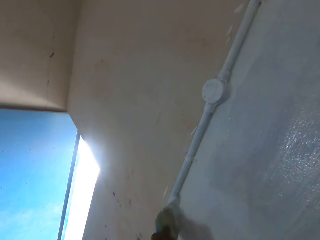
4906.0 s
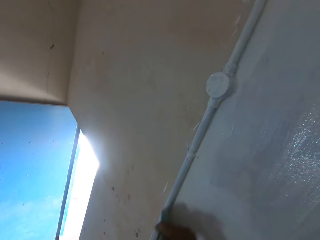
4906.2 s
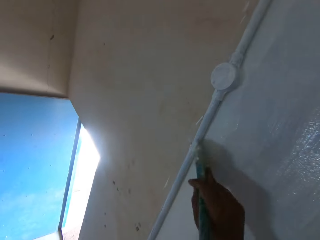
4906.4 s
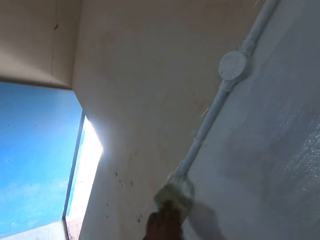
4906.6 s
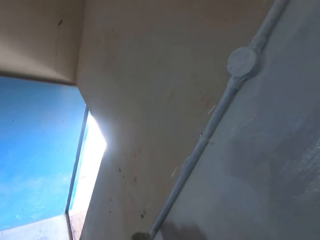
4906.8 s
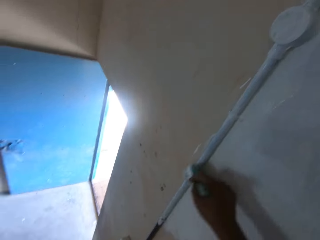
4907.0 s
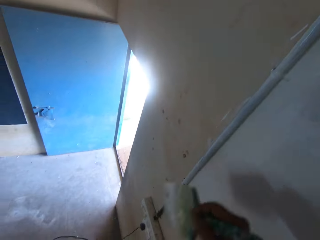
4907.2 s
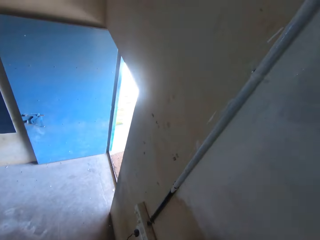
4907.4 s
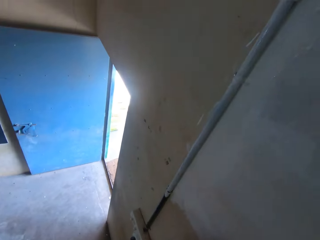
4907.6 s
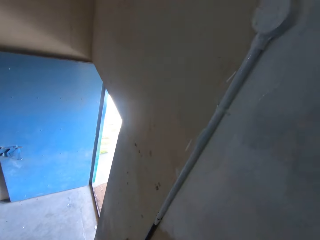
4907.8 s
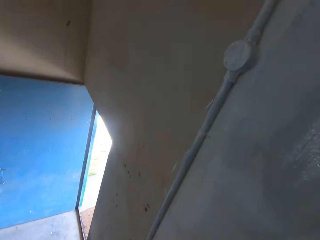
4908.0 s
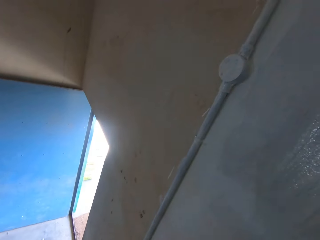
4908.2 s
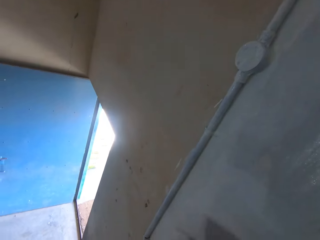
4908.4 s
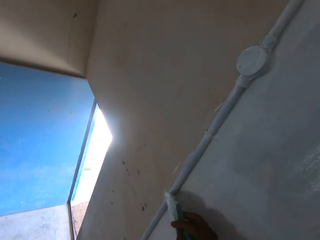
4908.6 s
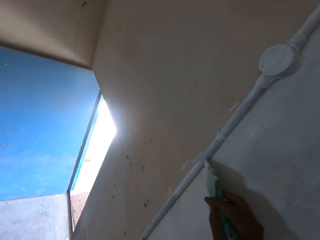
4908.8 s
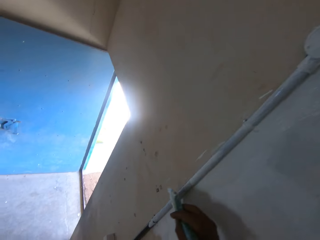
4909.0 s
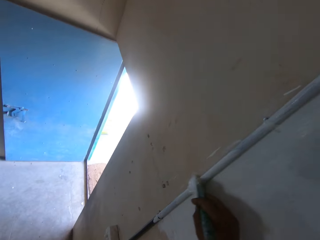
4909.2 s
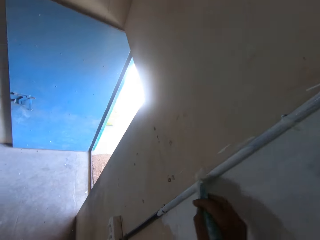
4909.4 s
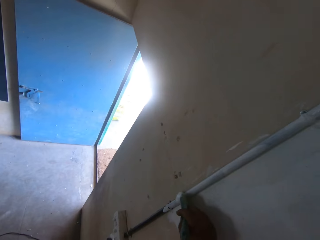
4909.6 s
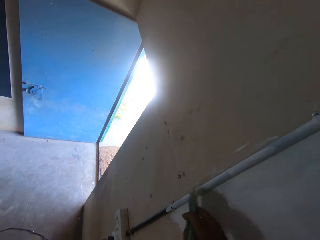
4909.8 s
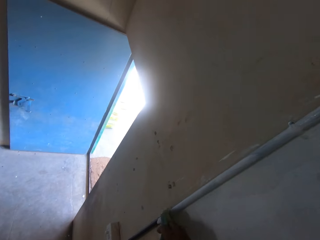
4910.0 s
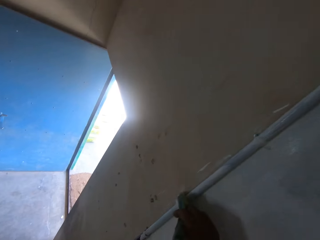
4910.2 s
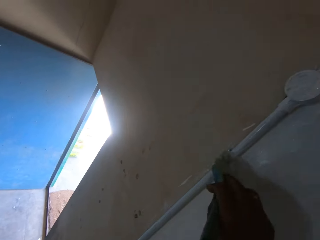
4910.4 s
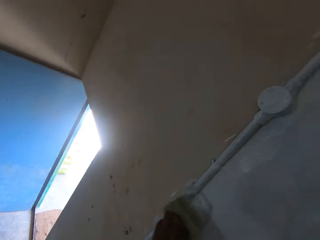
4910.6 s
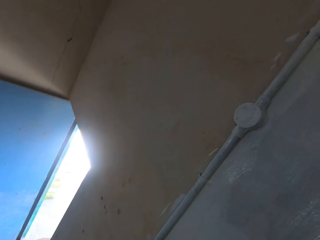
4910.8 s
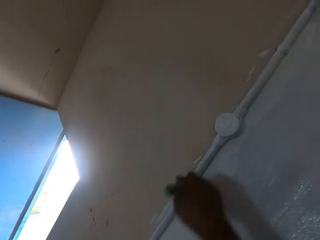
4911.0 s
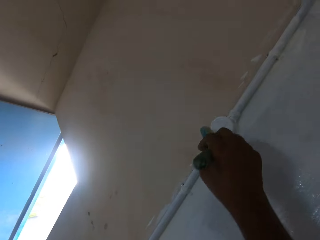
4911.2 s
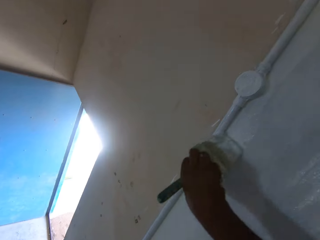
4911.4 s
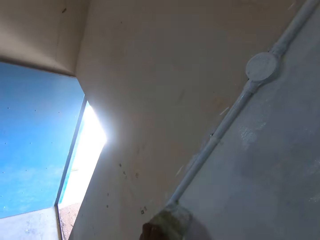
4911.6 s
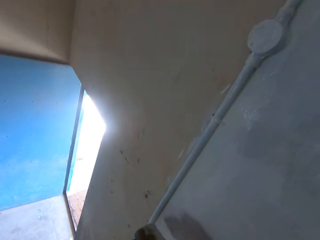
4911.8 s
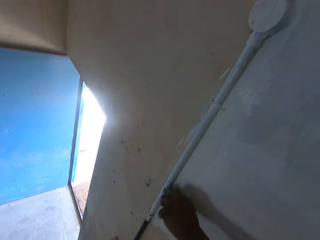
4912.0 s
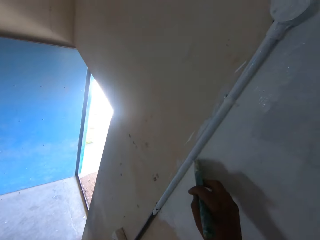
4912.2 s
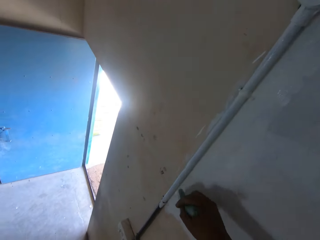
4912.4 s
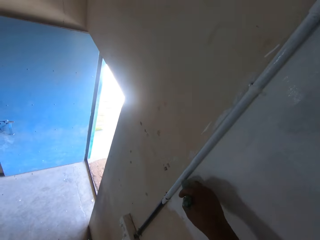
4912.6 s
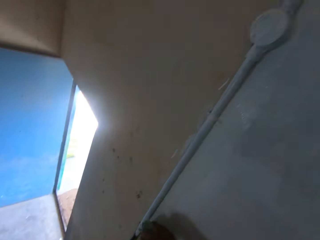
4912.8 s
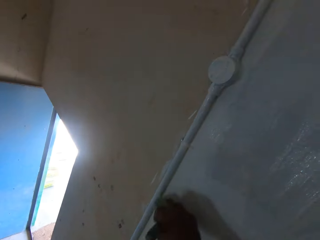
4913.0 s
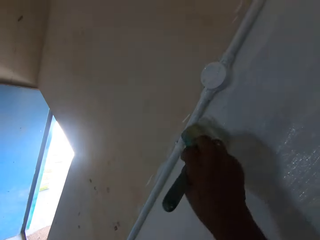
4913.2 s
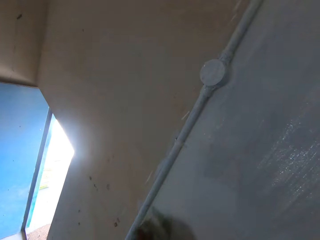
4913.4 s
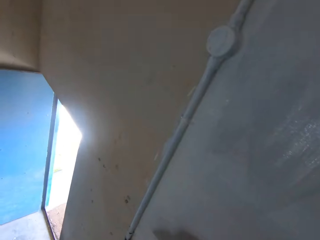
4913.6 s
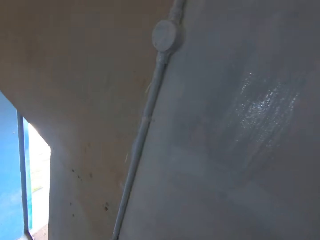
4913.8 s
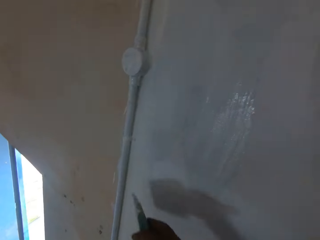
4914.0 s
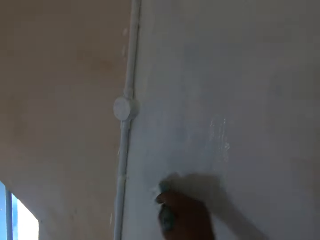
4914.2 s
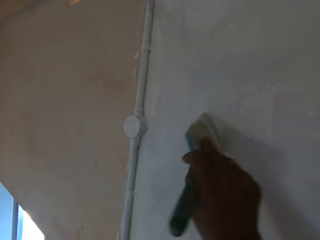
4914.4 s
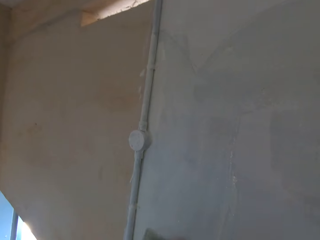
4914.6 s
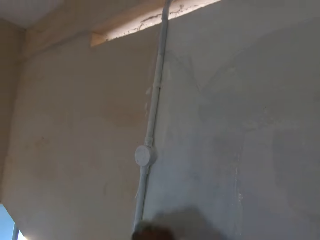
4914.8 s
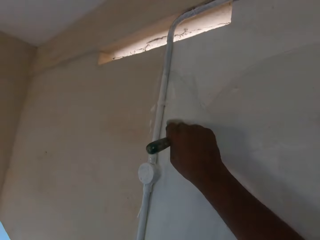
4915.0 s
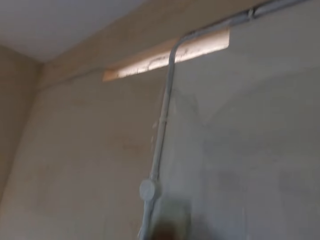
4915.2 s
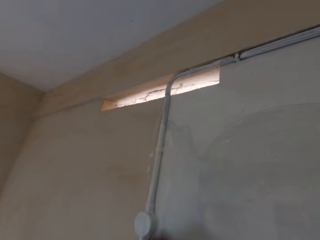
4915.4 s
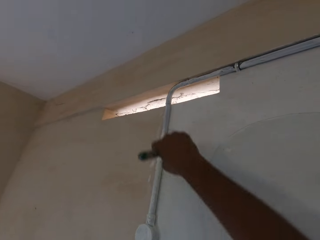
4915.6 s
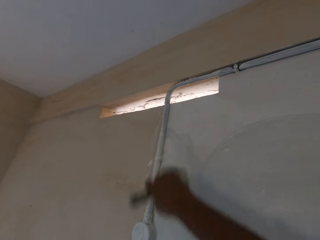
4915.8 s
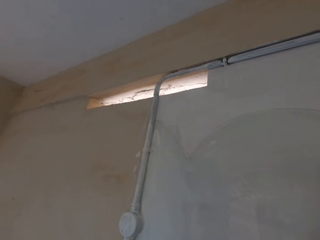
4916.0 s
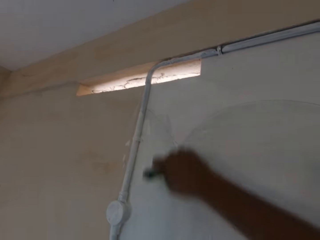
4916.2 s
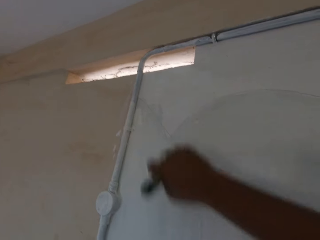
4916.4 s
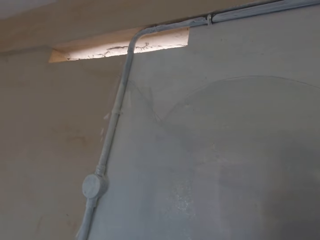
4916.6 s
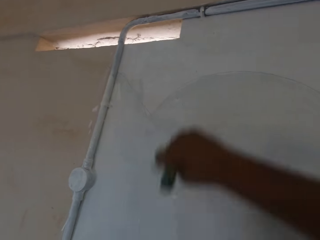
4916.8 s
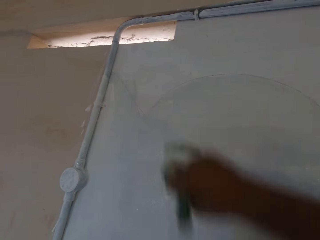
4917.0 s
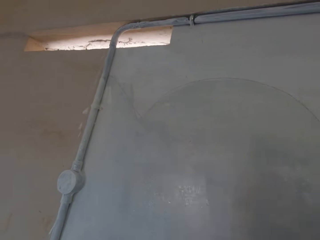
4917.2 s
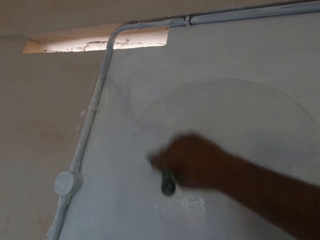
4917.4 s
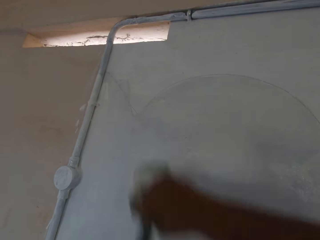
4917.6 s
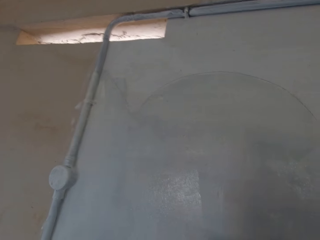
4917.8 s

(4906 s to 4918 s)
The camera wearer stops painting the wall. He paints the wall with the paint brush in his right hand.

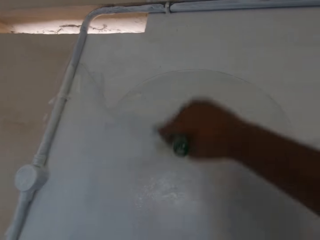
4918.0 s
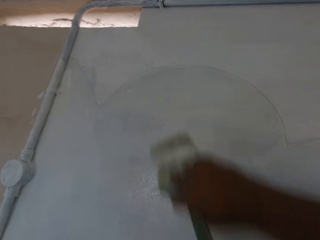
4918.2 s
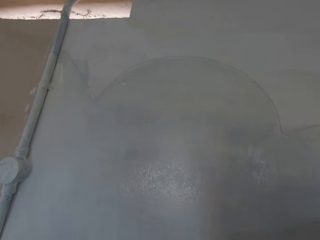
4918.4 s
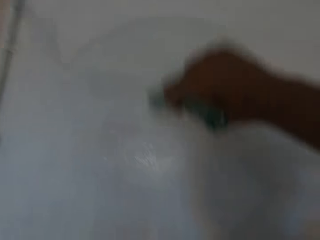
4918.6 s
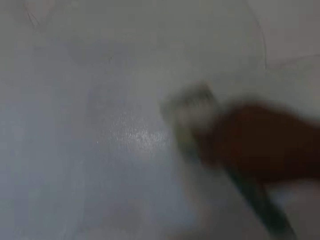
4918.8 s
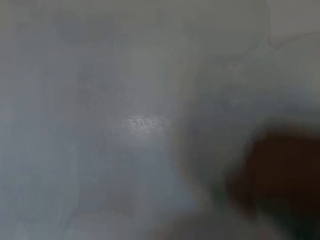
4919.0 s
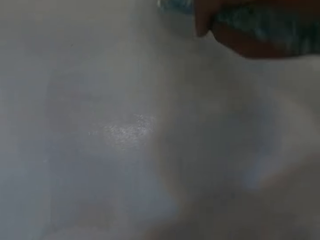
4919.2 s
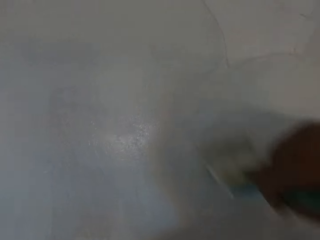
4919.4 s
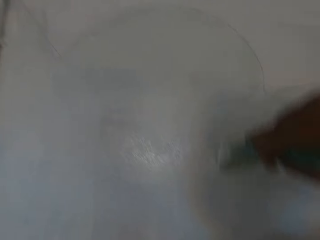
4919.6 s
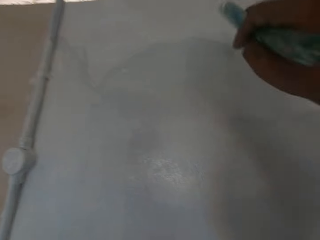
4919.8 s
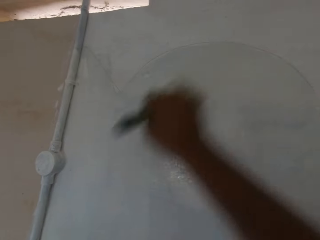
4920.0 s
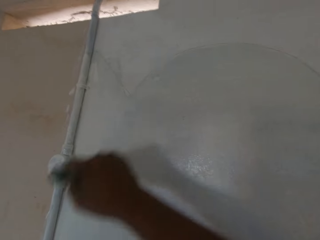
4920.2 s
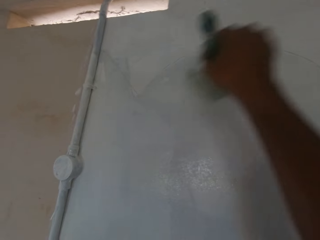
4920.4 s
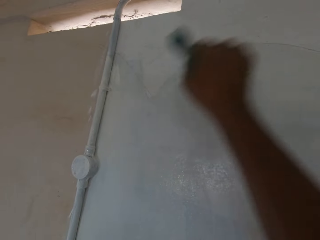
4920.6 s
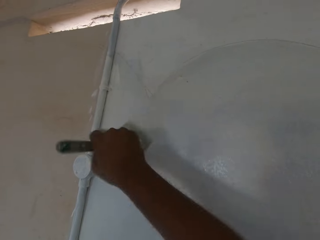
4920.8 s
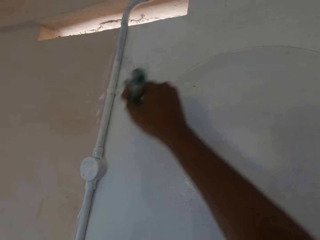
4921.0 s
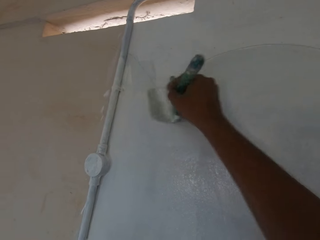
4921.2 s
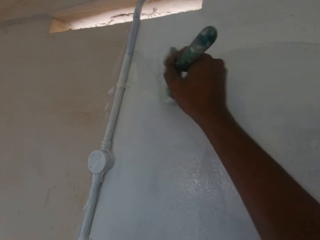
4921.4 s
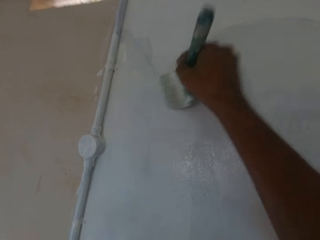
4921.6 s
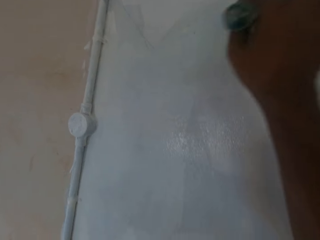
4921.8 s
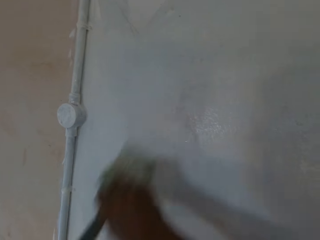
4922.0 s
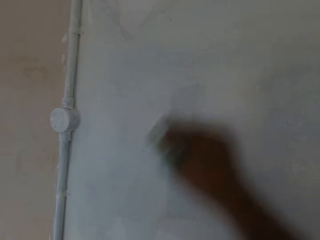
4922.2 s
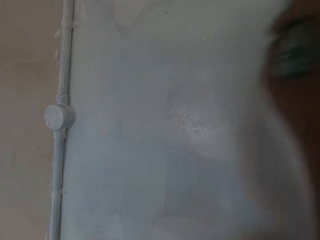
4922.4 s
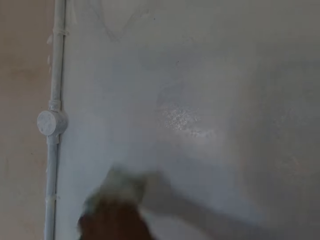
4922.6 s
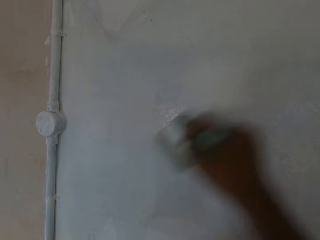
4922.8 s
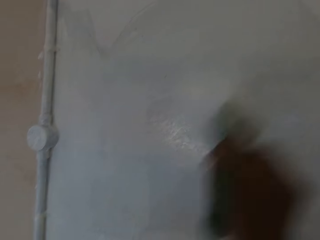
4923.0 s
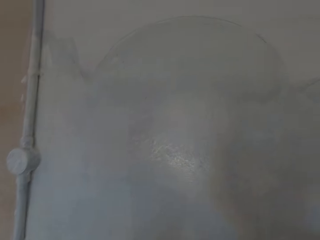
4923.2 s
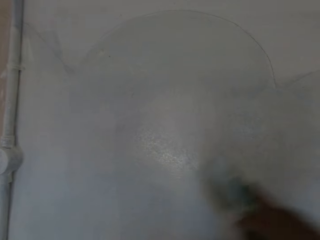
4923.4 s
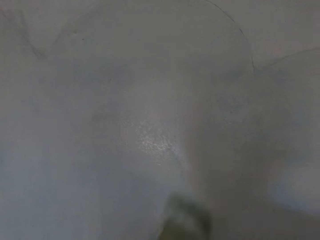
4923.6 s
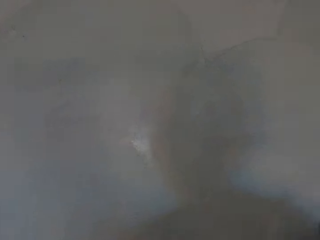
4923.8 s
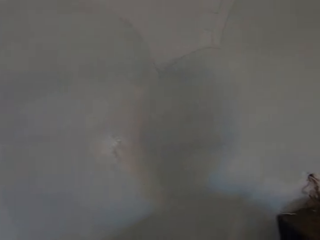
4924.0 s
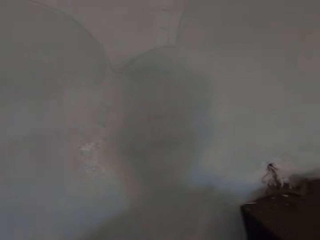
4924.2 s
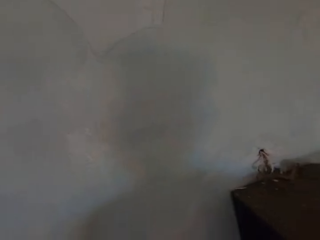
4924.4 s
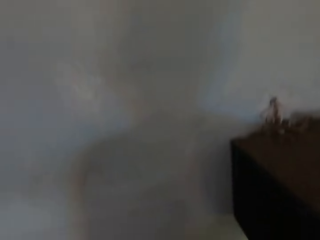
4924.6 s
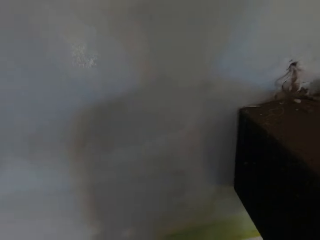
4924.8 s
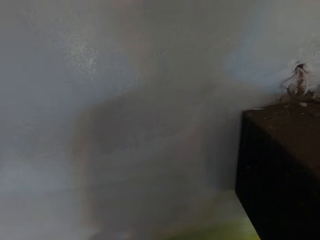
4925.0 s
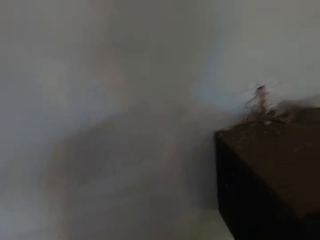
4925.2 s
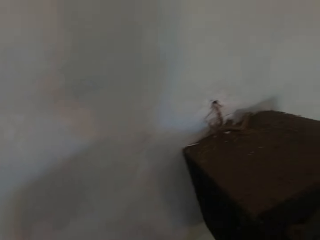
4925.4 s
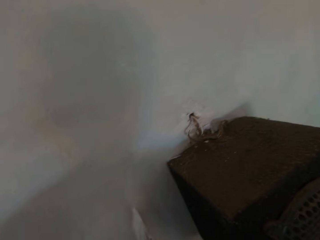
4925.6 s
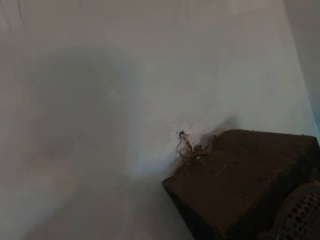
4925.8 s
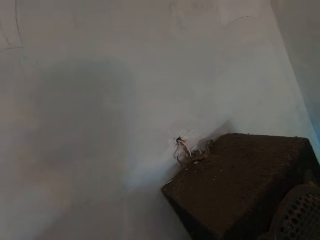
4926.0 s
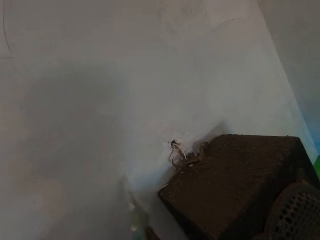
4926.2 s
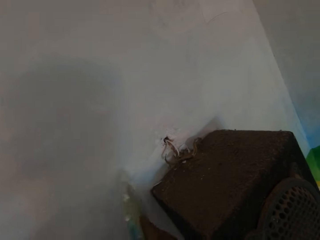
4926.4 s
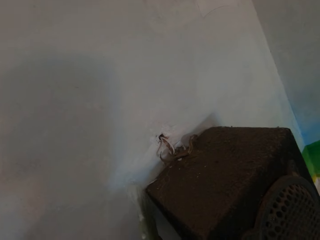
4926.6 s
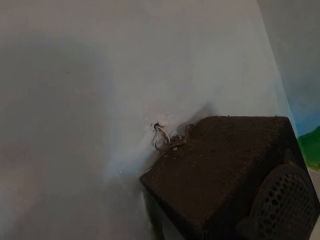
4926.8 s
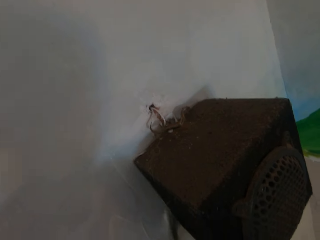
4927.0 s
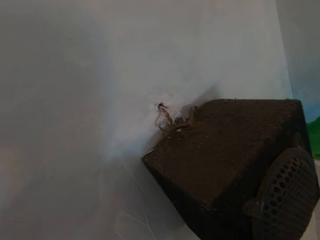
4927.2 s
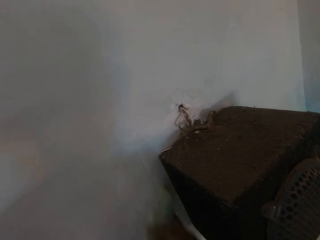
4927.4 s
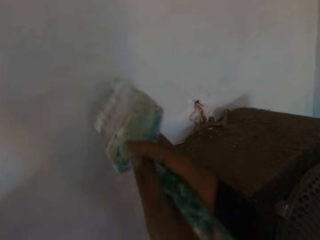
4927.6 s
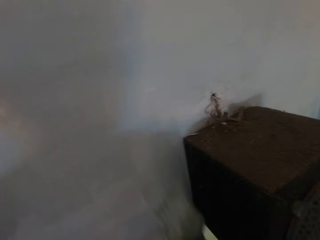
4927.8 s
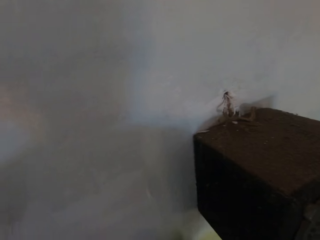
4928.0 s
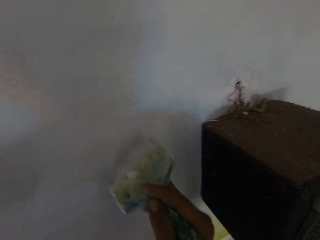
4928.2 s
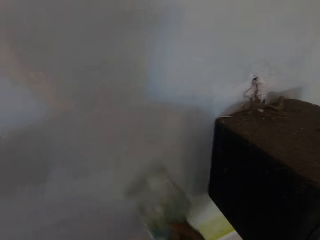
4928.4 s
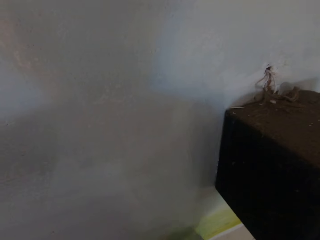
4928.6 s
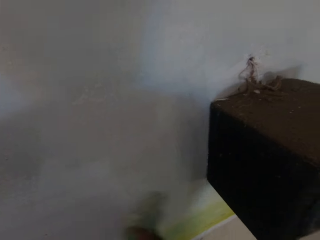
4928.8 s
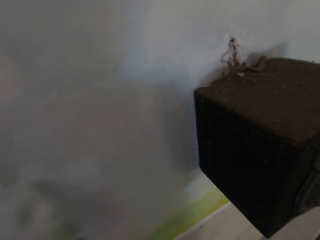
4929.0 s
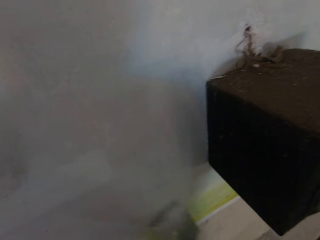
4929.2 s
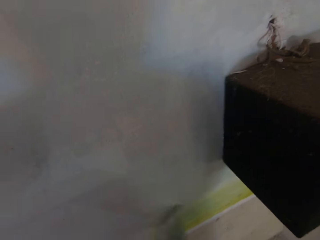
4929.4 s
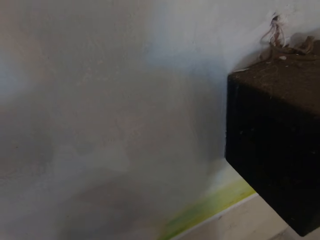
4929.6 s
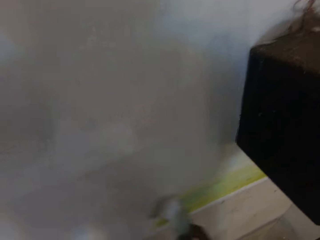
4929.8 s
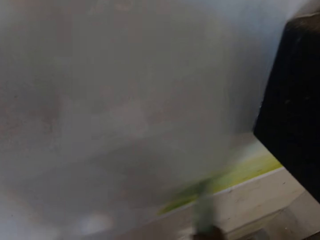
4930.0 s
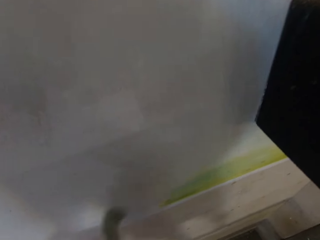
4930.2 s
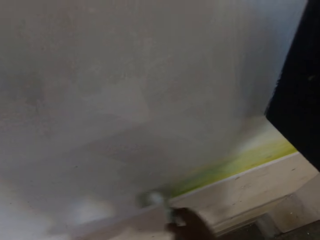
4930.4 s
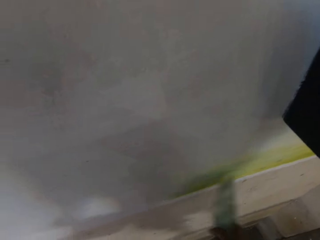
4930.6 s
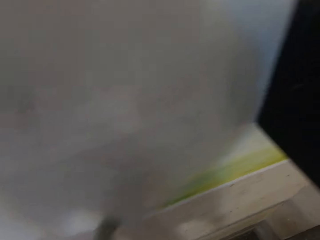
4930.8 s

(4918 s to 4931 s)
The camera wearer stops painting the wall. He paints the wall with the paint brush in his right hand.
